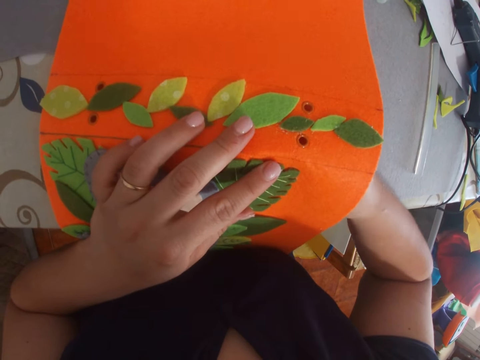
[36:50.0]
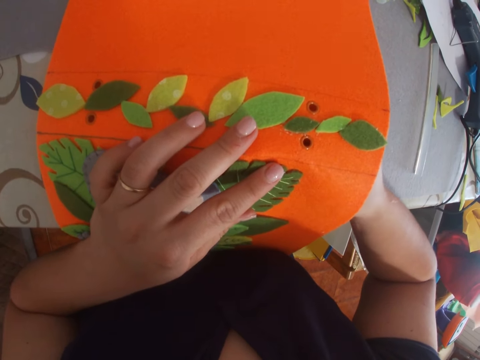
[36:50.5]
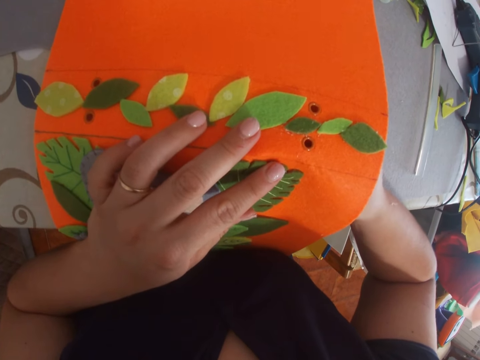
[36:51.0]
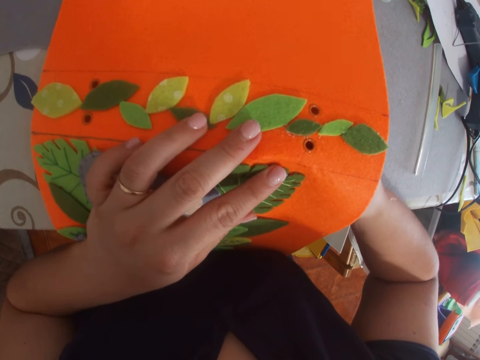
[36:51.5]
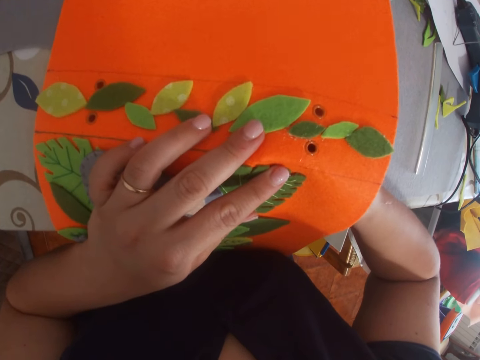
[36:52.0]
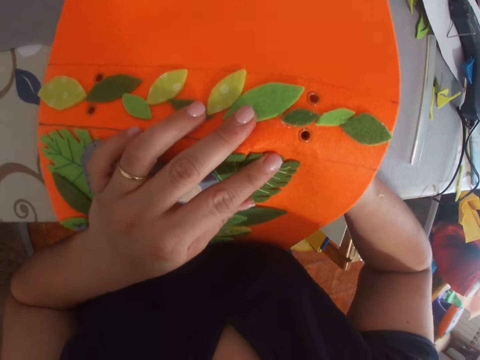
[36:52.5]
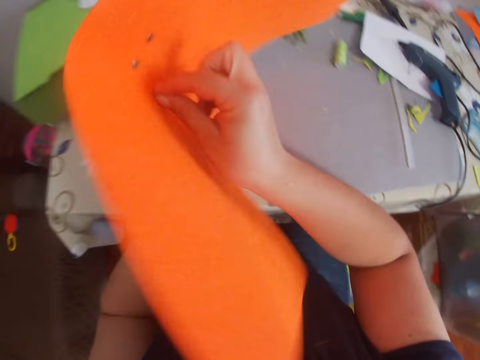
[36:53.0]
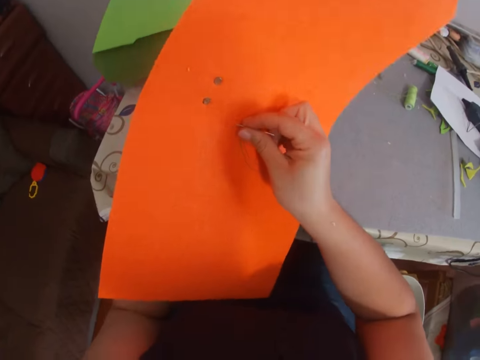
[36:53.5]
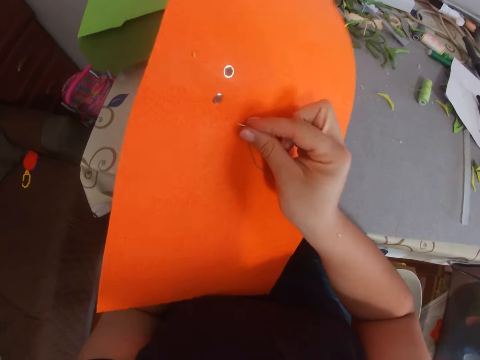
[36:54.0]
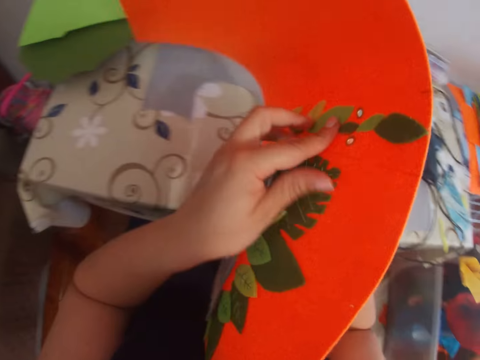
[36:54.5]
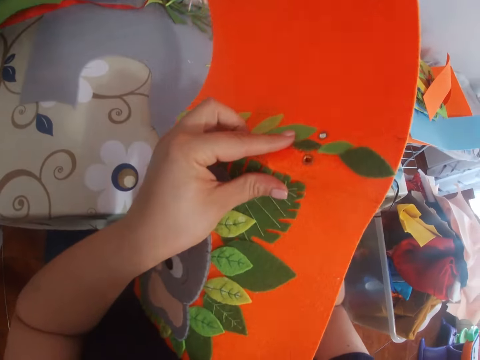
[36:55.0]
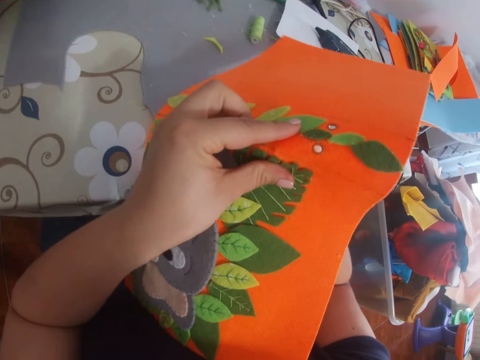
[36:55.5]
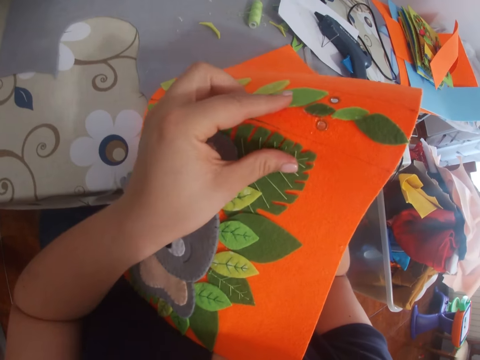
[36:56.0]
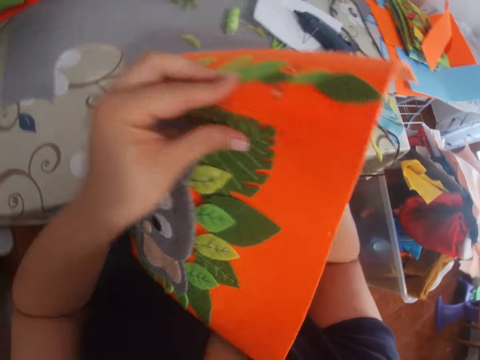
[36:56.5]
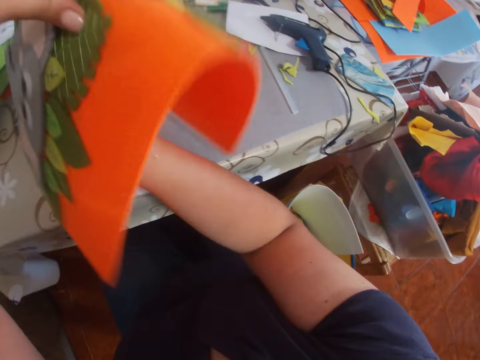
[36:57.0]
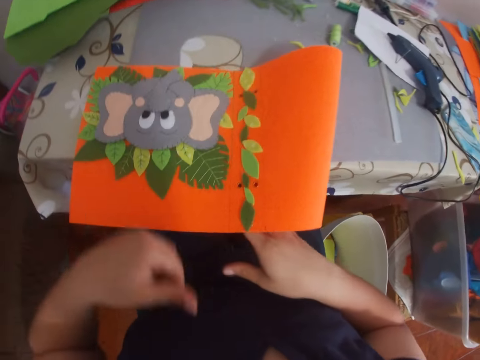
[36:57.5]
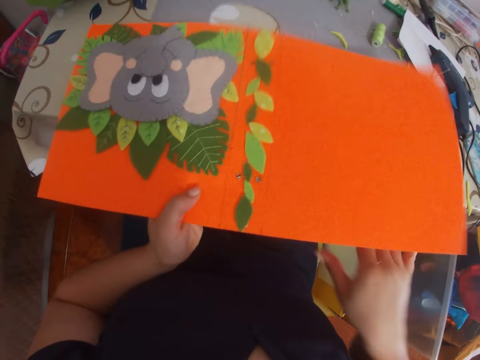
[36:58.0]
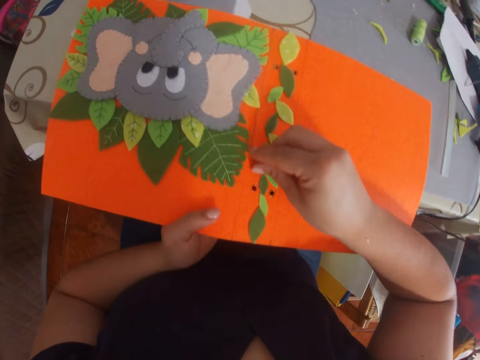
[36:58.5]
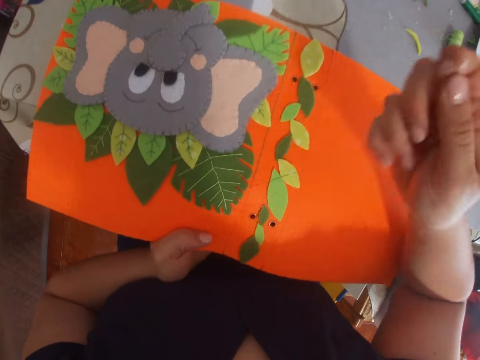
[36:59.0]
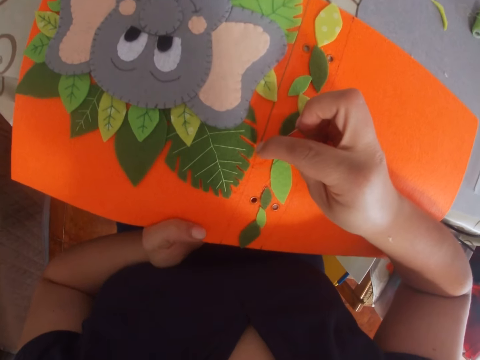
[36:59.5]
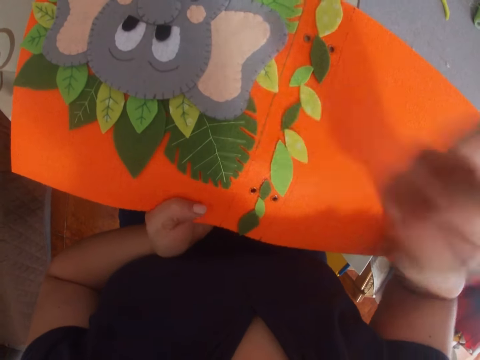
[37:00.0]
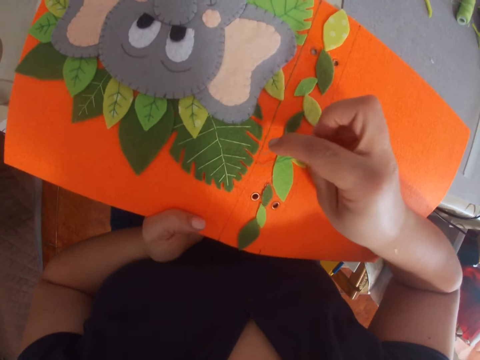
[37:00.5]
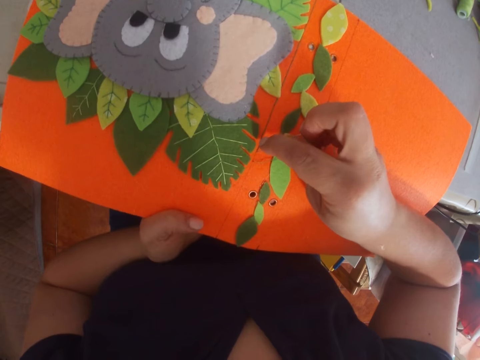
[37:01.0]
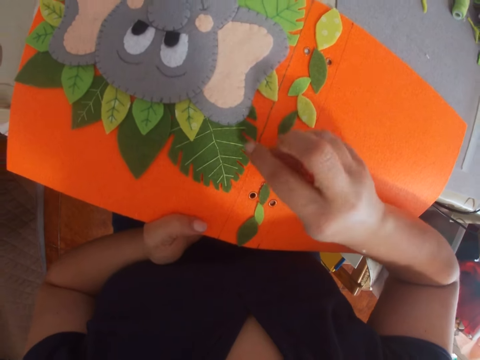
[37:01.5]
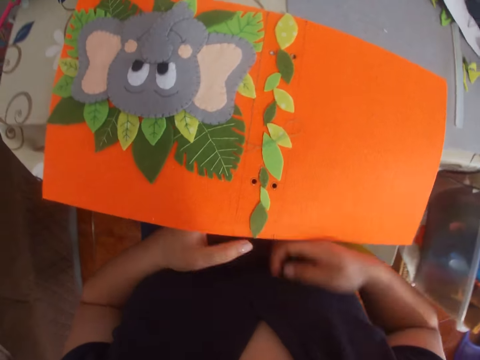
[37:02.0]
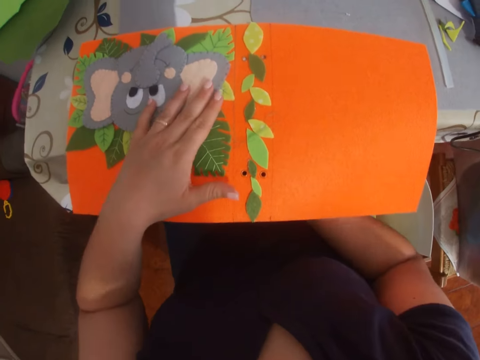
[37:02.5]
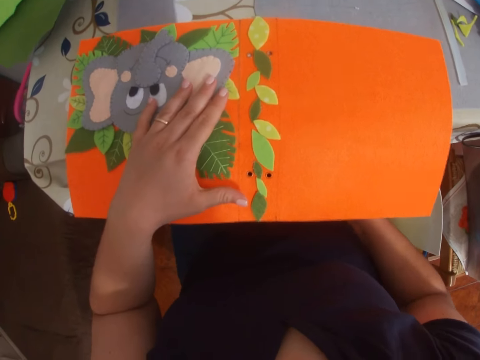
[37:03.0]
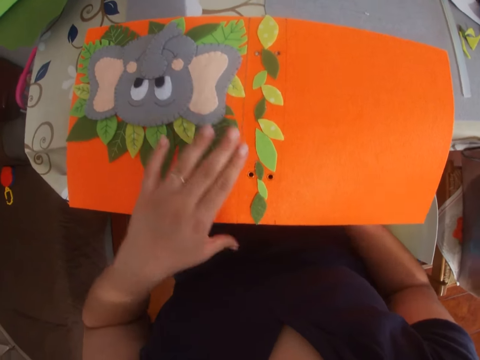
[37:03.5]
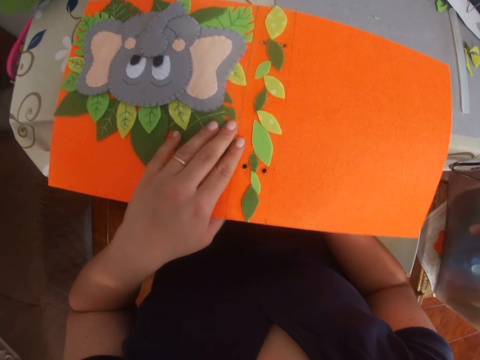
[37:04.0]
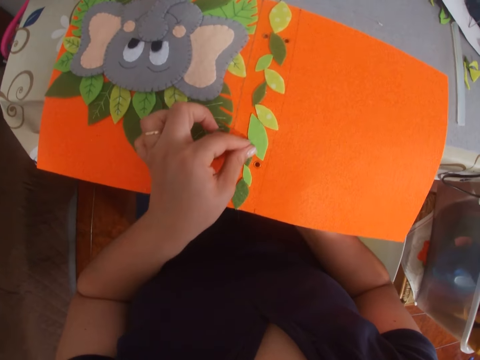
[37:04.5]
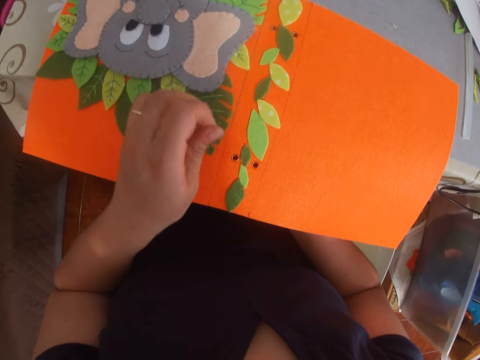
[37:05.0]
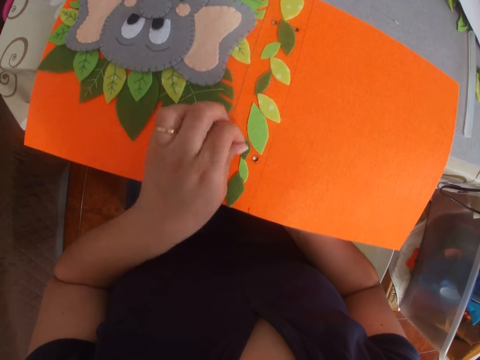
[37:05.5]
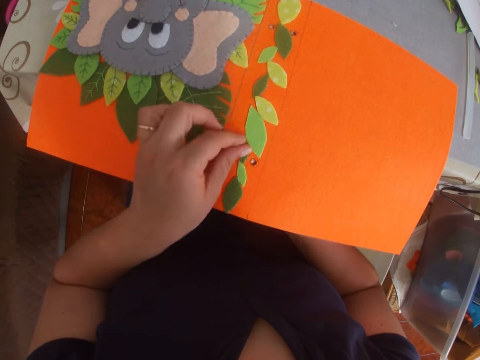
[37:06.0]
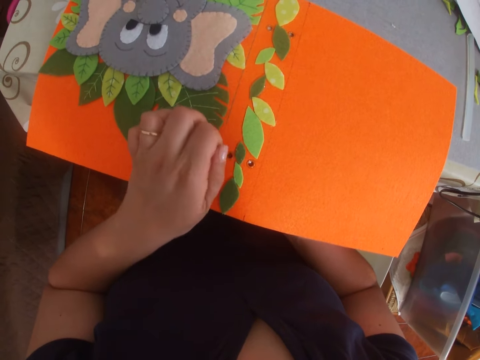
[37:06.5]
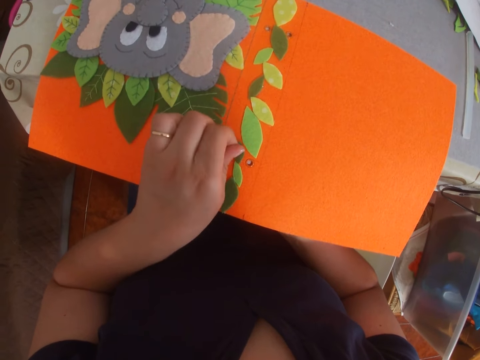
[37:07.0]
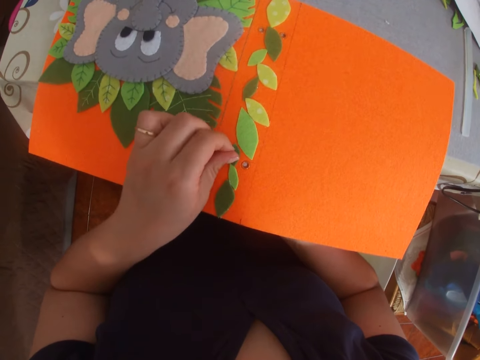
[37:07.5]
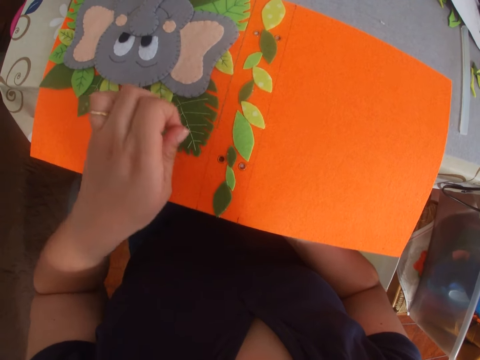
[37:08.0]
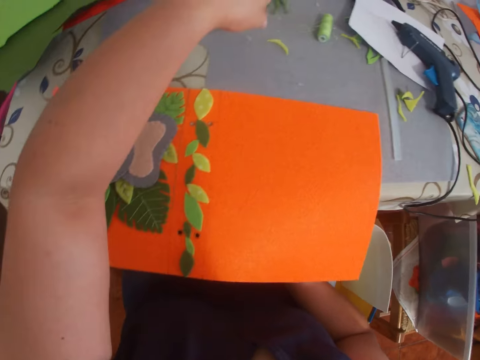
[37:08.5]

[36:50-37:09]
The camera wearer turns a file folder. They sew the file folder with a thread and needle. They remove glue on a craft paper.

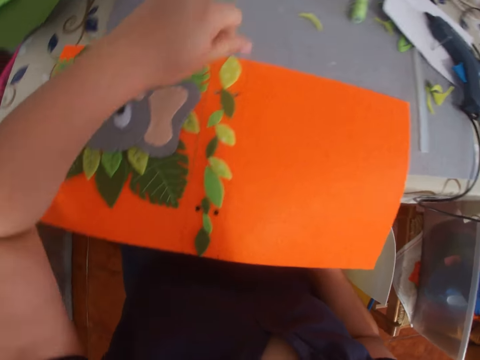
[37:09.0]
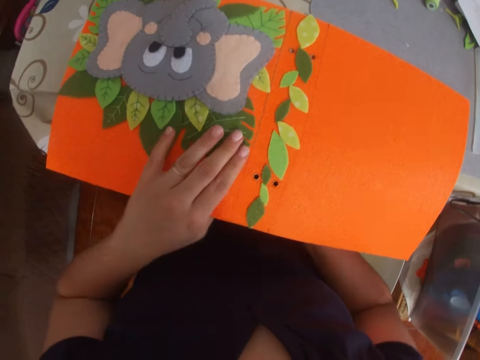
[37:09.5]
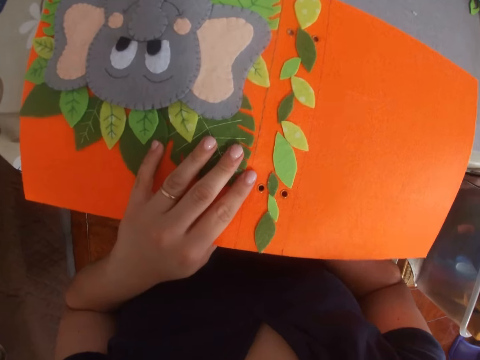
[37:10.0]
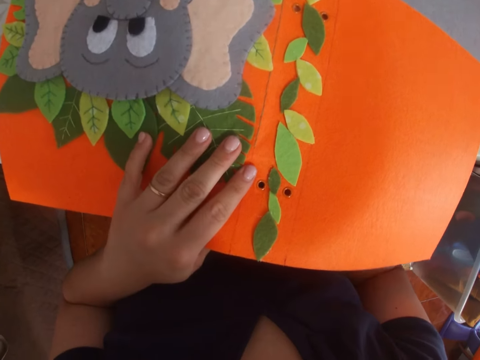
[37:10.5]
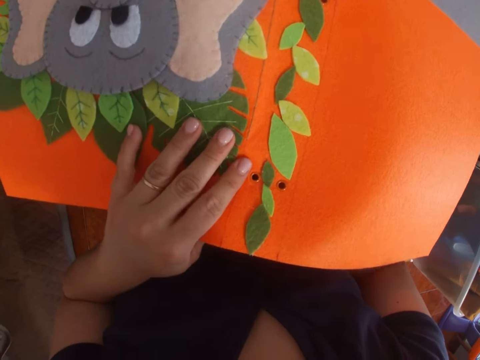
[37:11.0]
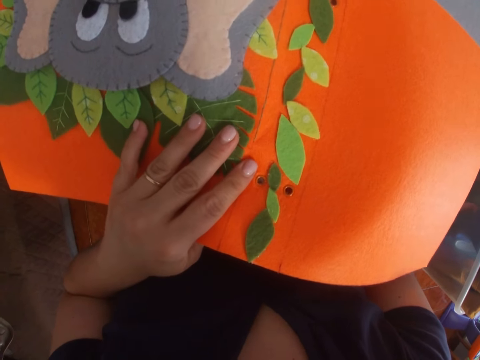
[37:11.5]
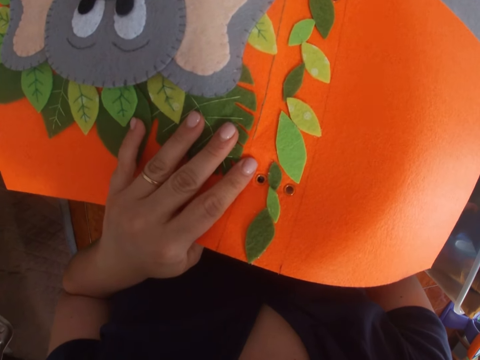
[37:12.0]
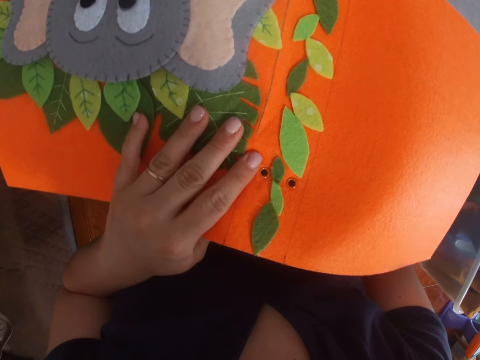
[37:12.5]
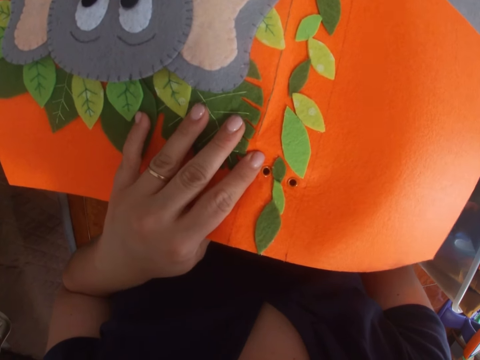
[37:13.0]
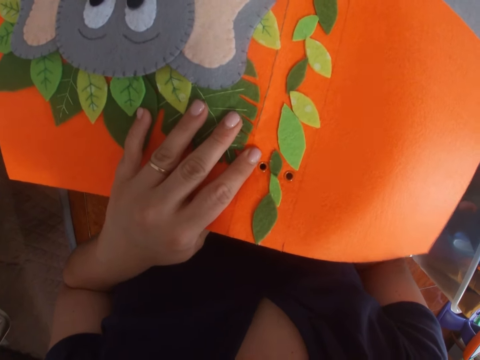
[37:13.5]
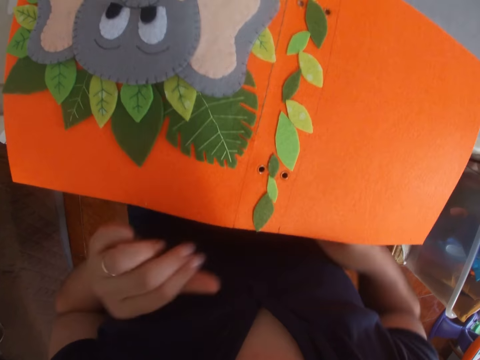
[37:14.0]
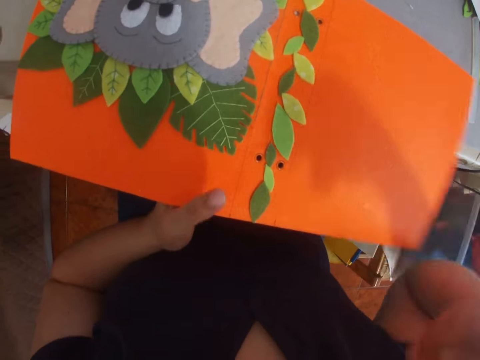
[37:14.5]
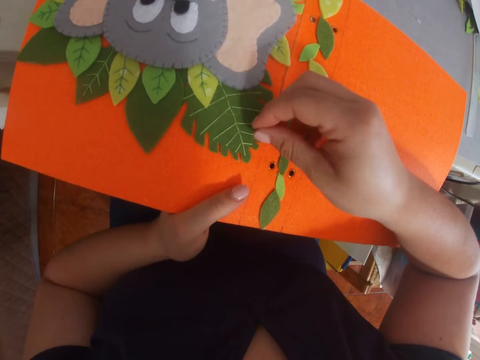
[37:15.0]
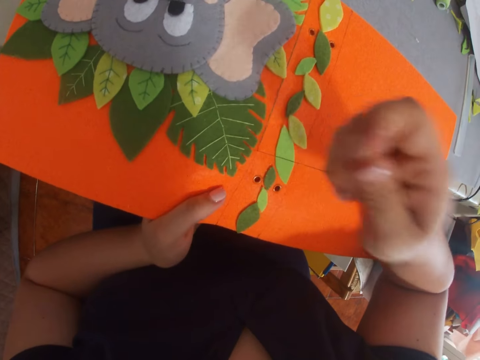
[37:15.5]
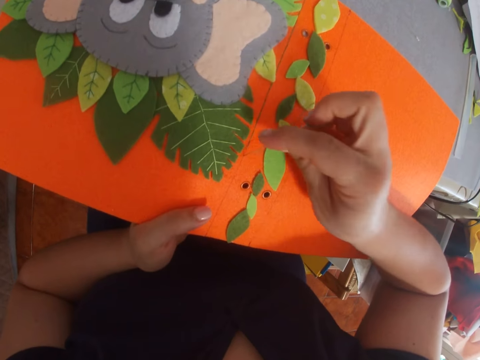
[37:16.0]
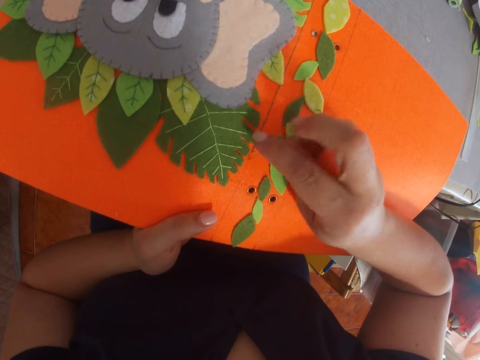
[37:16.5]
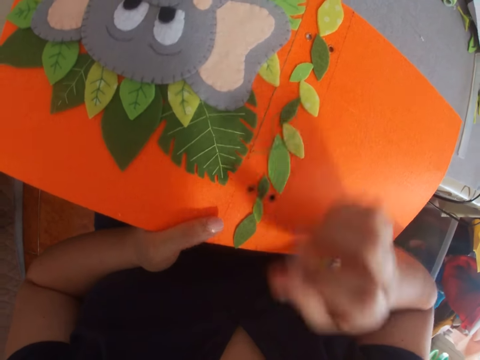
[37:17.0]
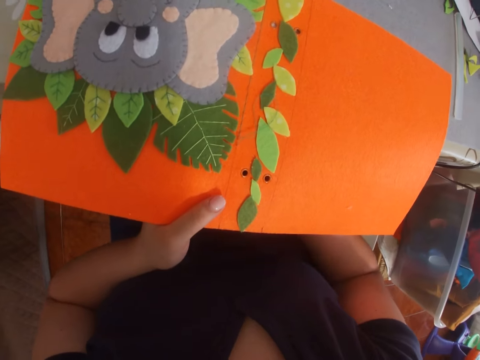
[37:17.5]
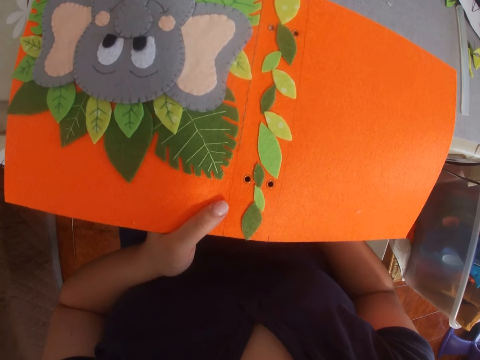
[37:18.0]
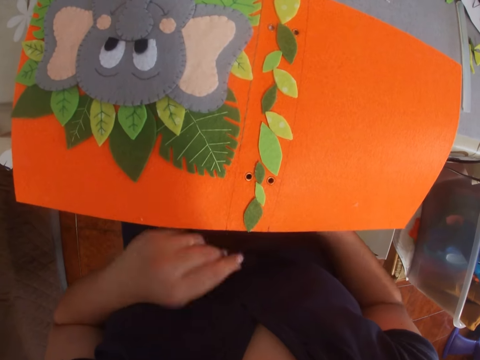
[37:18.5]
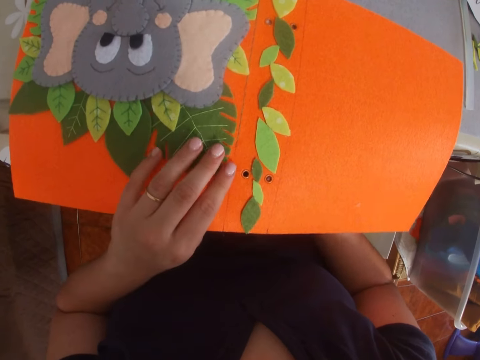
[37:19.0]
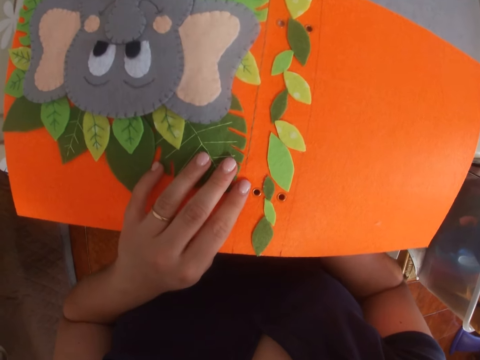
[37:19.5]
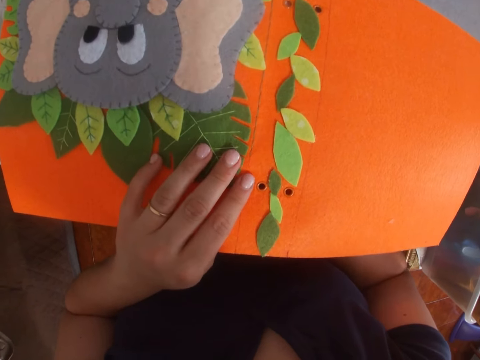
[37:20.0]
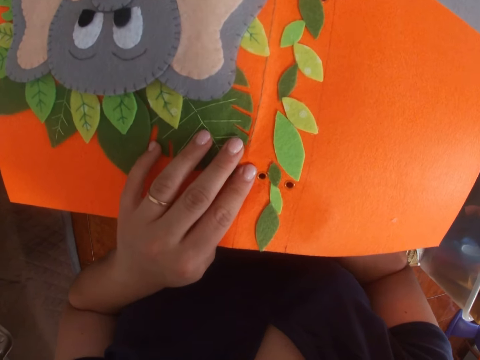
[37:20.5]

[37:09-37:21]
The camera wearer sews a file folder with a thread and needle.
